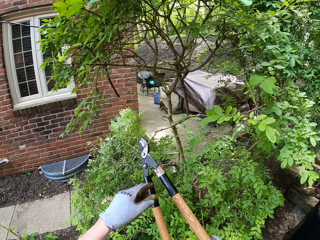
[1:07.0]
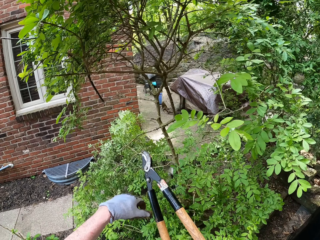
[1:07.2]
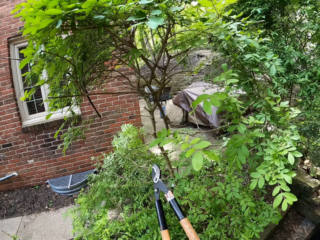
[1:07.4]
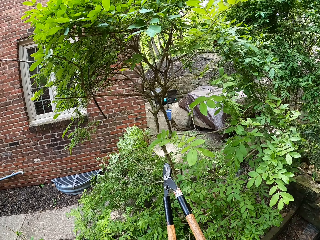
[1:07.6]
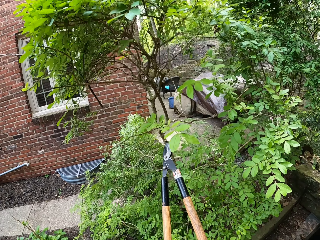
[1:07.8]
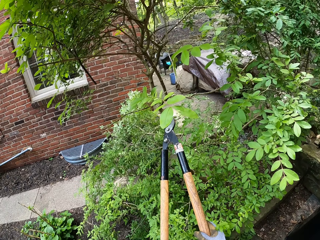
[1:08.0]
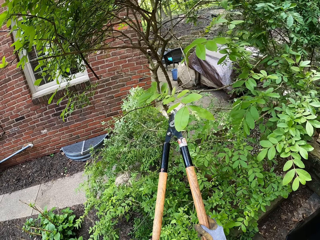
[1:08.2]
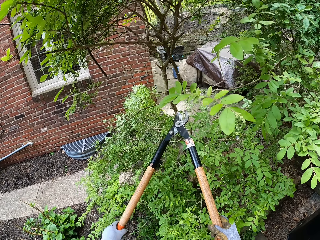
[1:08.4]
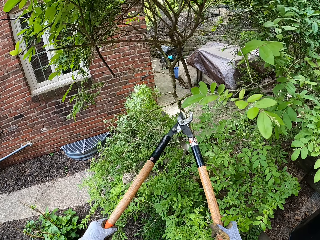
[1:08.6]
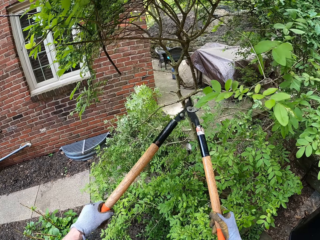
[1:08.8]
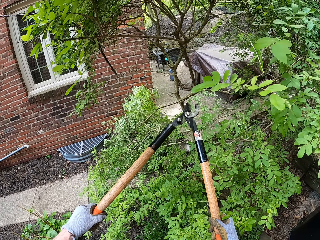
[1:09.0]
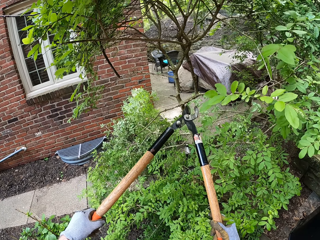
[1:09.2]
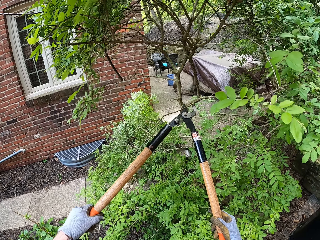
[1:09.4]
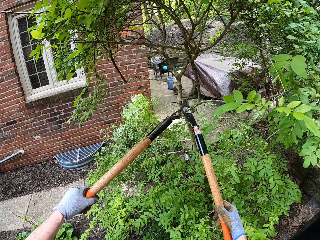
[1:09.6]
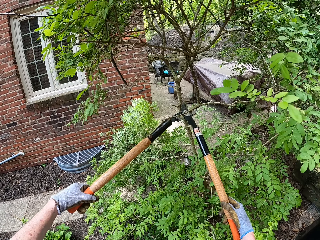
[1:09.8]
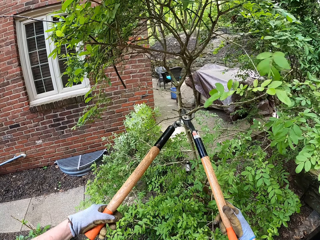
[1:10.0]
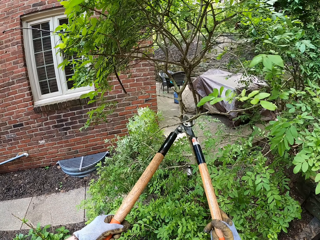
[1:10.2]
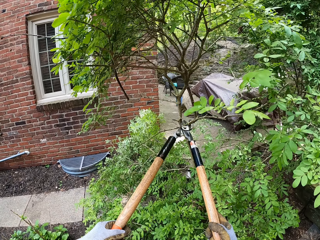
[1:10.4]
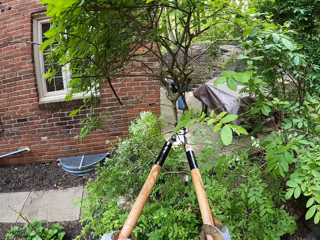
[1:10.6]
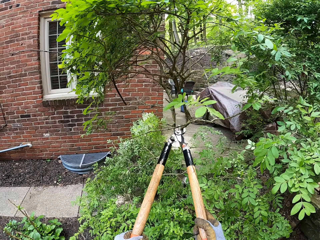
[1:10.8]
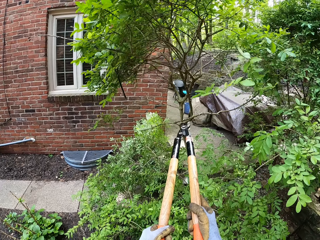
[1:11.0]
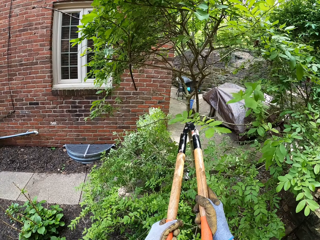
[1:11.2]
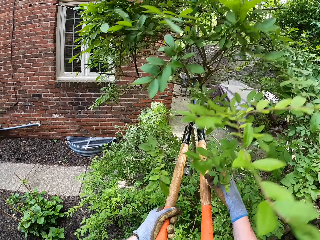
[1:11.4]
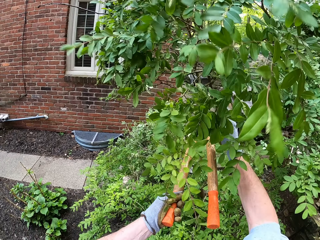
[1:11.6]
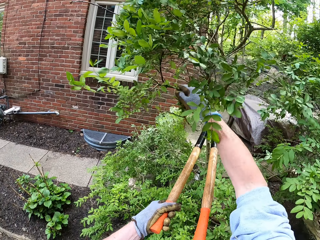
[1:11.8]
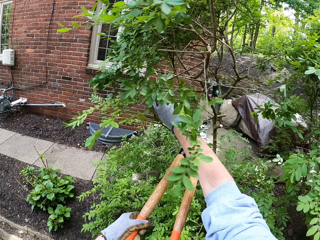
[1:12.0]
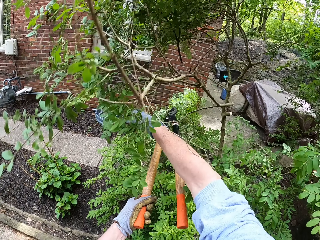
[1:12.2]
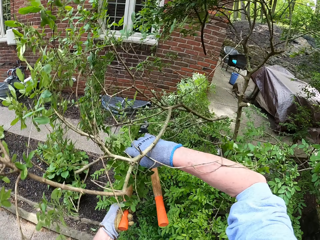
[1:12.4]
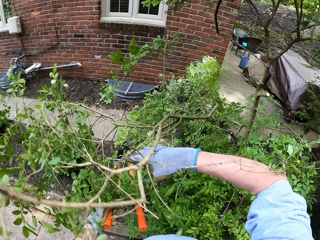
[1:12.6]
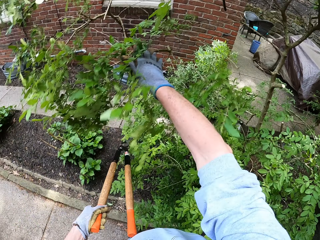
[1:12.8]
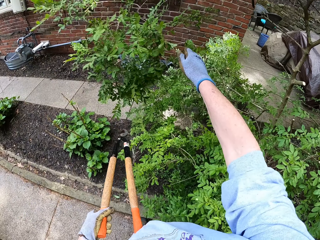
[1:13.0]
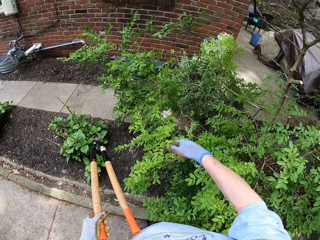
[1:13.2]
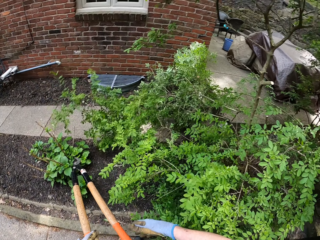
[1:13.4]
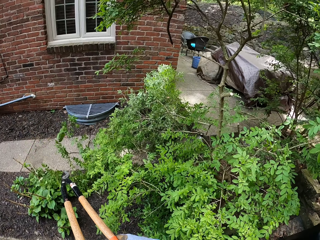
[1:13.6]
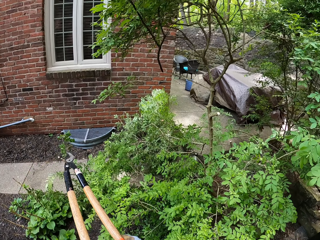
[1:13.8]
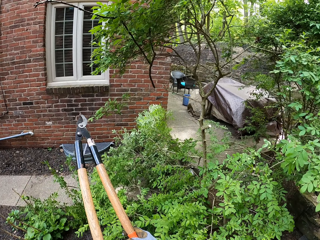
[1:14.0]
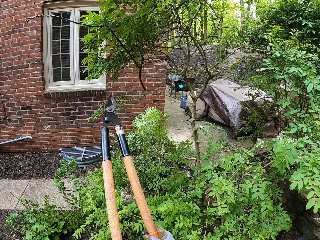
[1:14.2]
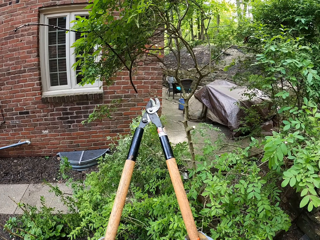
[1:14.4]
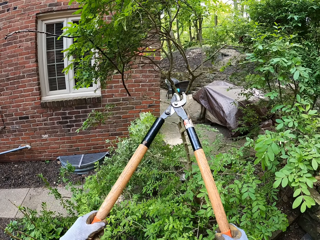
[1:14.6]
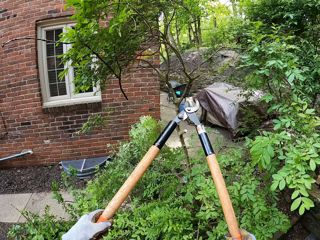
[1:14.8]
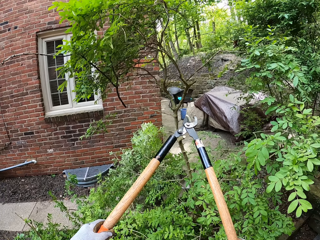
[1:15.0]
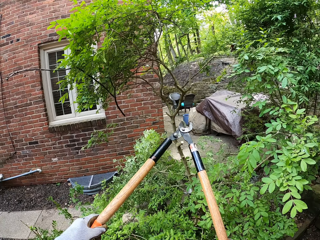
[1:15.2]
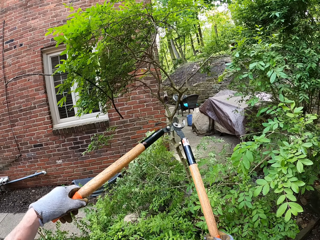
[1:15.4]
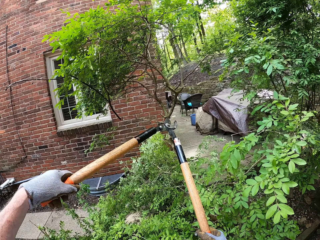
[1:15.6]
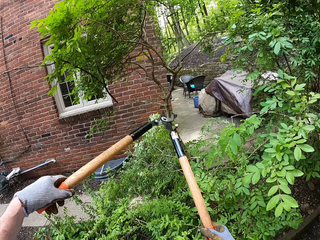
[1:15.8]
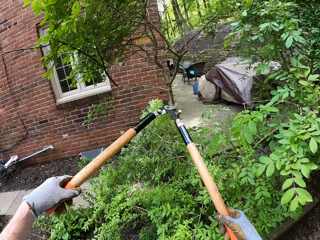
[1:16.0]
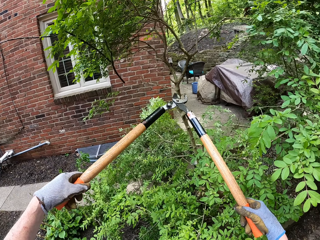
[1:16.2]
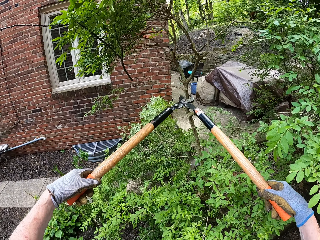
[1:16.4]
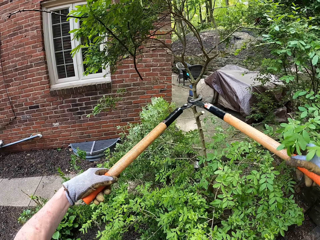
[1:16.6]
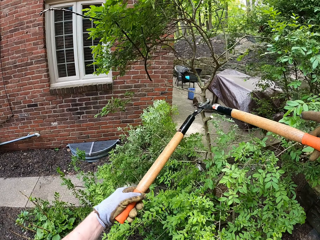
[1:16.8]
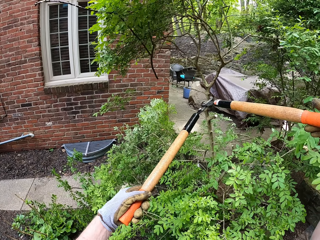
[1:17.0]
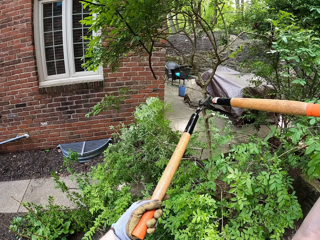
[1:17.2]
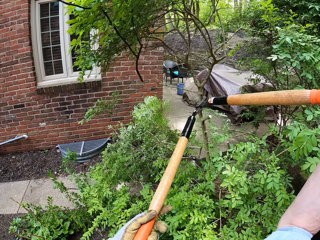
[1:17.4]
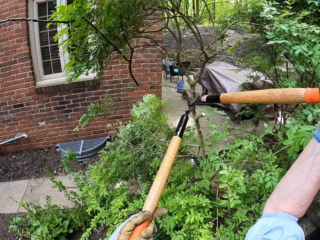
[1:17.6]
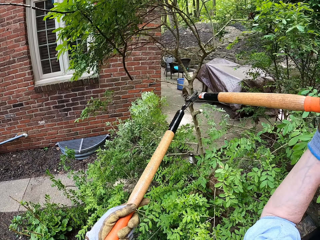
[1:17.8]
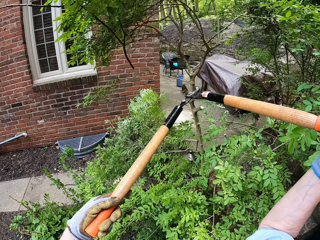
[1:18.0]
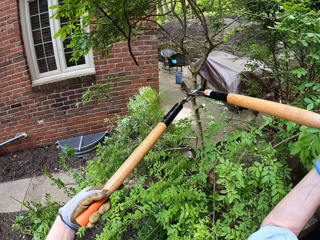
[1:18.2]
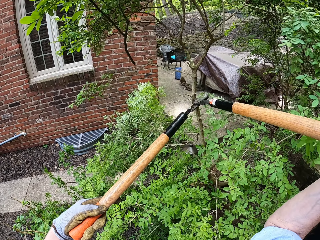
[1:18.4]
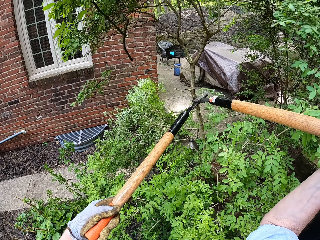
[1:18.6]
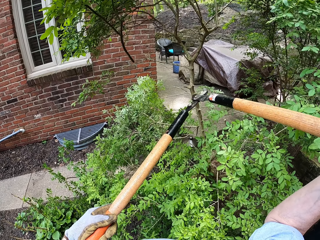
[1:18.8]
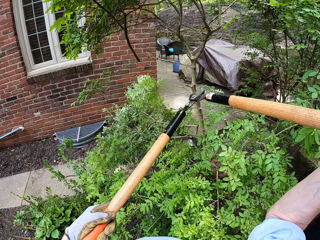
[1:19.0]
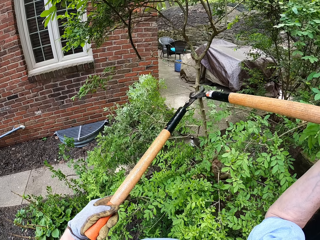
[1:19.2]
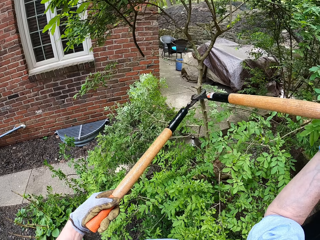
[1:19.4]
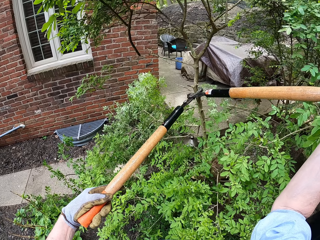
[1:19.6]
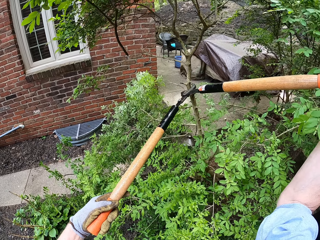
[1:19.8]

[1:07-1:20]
The camera wearer holds the shears with the right hand. He holds the shears with both hands. He sets the shears on a tree branch. He prunes the branch using the shears. He holds the branch with his right hand. He throws the branch to the ground with his right hand. He holds the shears with both hands. He directs the shears towards a tree branch. He attempts cutting another branch from the tree with the lopper. He sets the shears on the tree branch.

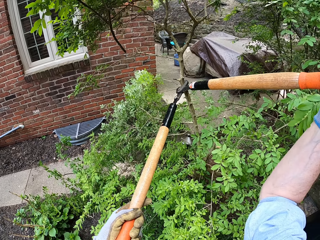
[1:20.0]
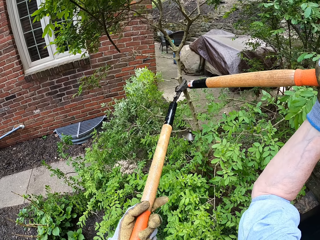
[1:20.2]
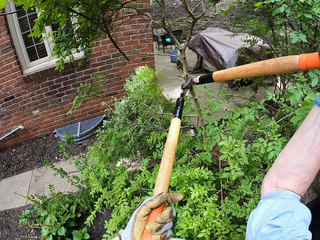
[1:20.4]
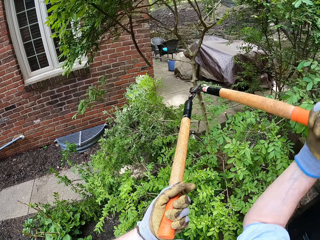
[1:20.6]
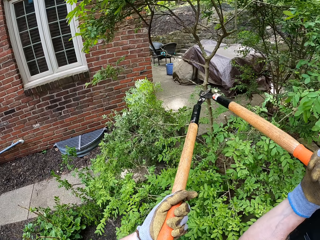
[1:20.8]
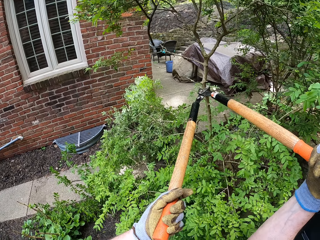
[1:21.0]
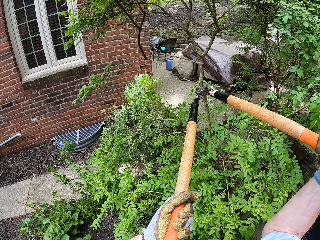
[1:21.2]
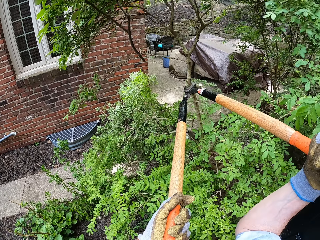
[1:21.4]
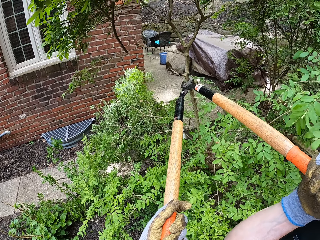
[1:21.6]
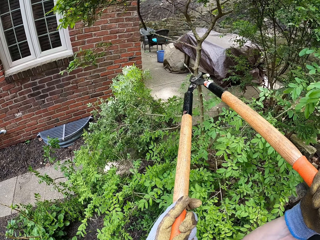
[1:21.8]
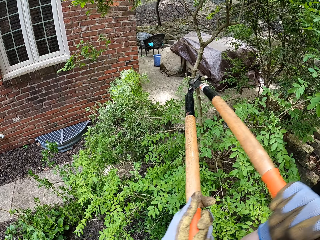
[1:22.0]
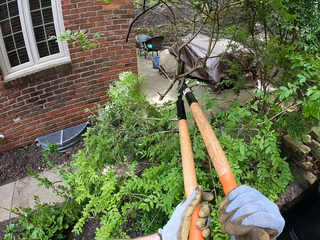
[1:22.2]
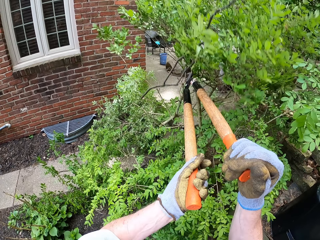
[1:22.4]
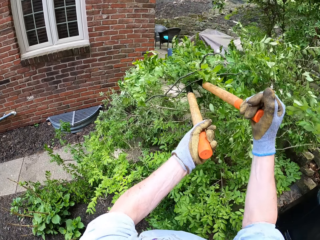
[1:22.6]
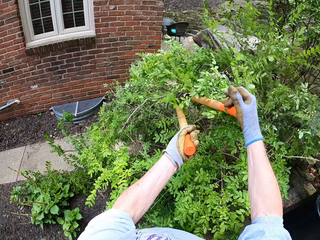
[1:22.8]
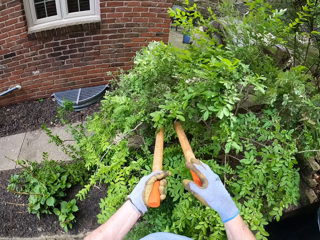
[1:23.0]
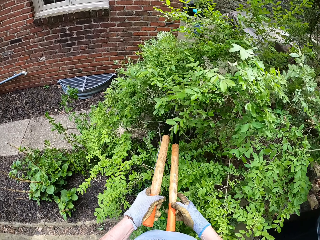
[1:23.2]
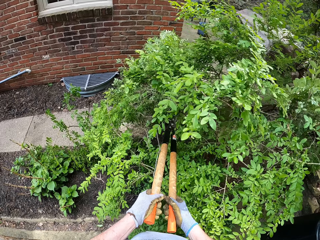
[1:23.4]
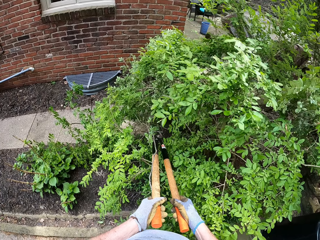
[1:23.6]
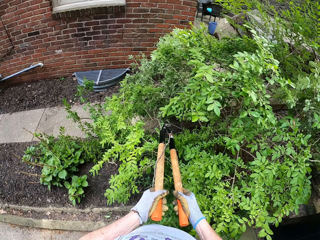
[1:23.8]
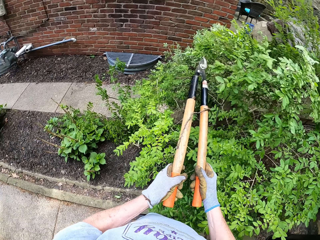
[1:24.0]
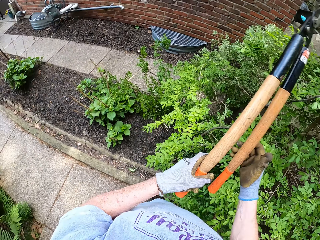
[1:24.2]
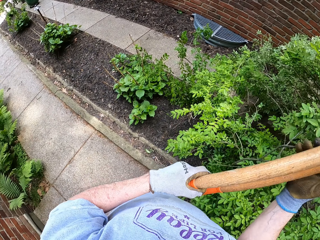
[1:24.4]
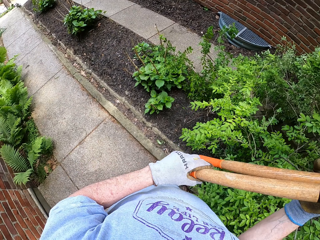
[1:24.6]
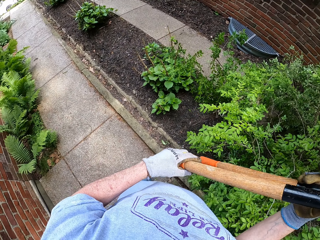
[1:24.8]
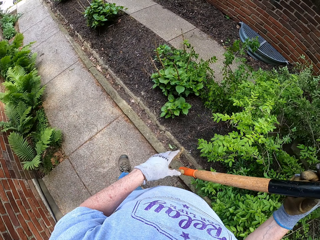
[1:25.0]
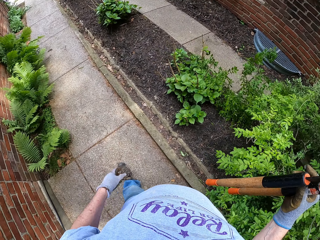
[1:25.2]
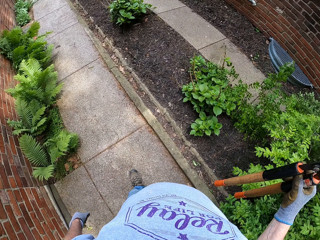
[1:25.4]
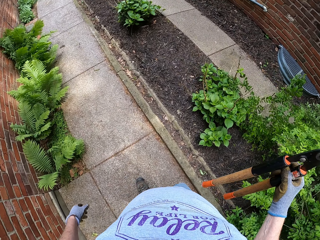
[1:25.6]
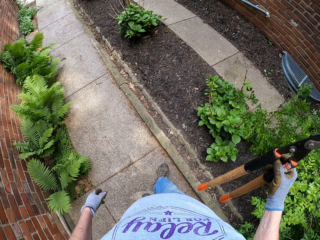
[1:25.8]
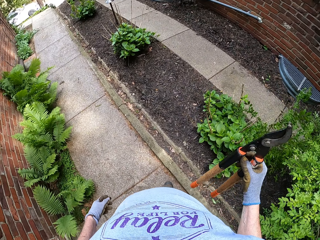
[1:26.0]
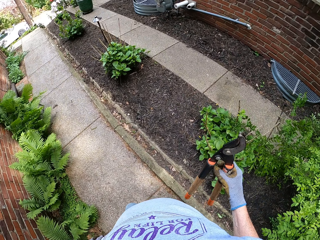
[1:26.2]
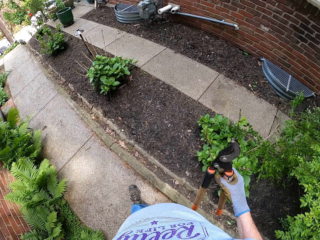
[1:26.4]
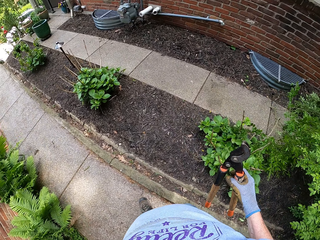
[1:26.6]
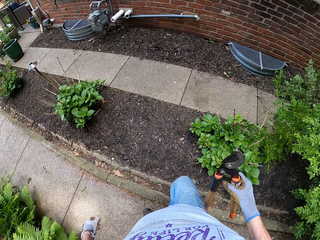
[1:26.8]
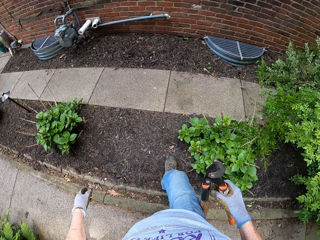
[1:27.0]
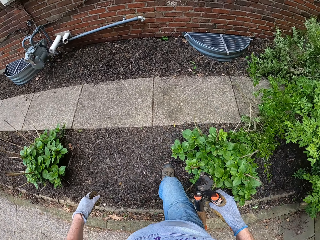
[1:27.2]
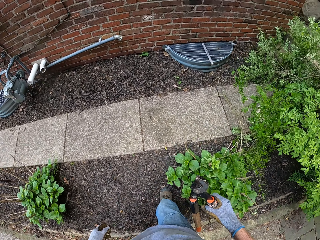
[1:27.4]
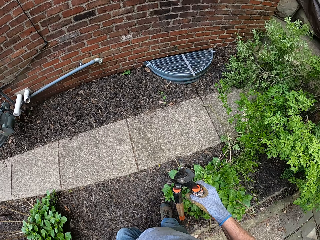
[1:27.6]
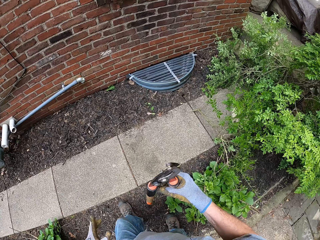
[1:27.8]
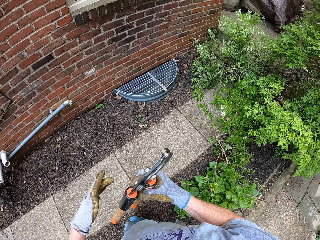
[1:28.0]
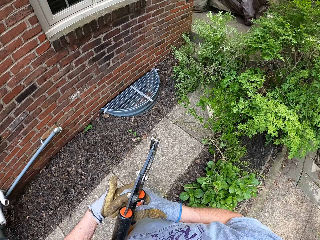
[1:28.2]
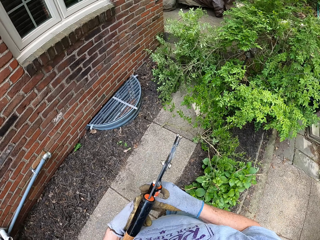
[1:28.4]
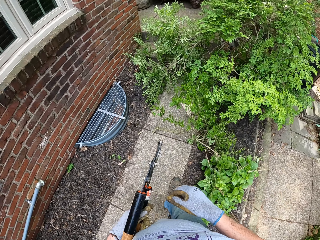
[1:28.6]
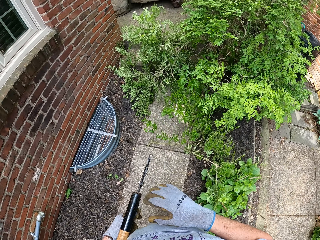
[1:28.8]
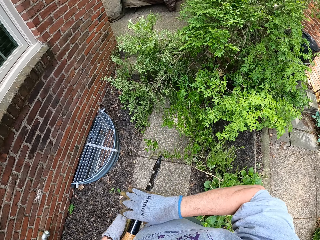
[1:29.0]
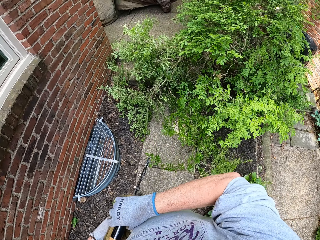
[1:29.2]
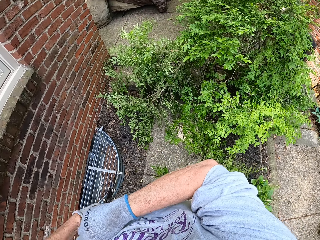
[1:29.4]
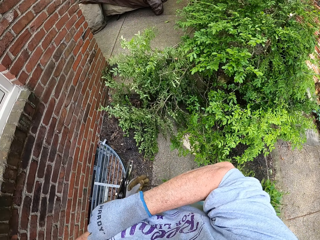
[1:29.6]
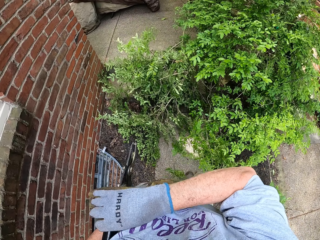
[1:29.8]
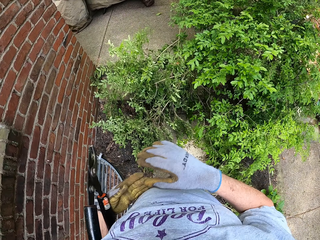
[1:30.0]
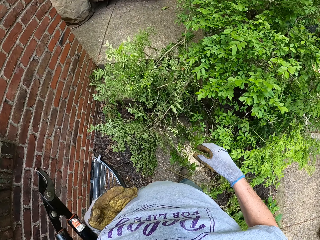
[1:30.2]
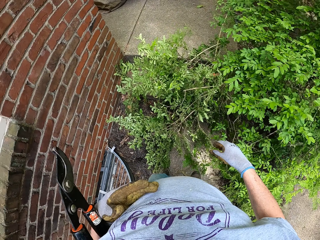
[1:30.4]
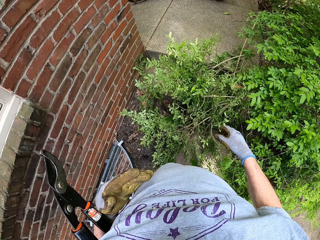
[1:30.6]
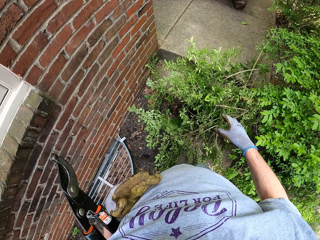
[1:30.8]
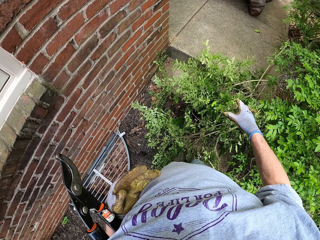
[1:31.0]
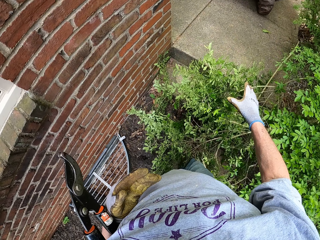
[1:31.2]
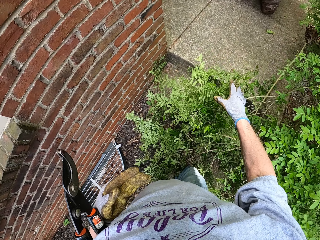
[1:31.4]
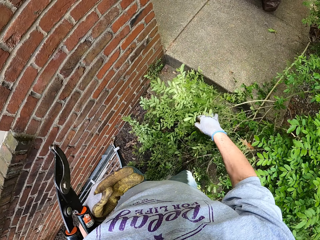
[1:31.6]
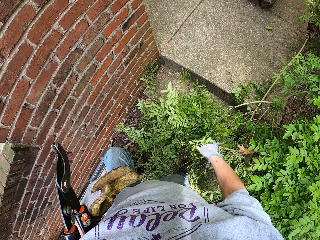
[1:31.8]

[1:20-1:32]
The camera wearer cuts the branch from the tree with the lopper. He closes the shears. He walks towards the other side of the tree. He turns right. He puts the lopper under his left armpit. He holds the shears with the left hand. He turns right. He walks around. He walks around again.
